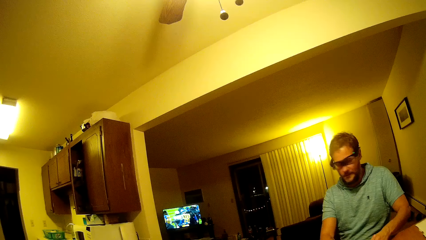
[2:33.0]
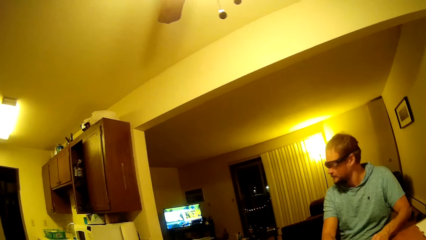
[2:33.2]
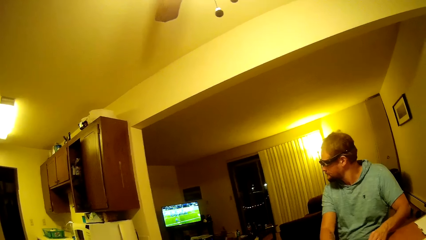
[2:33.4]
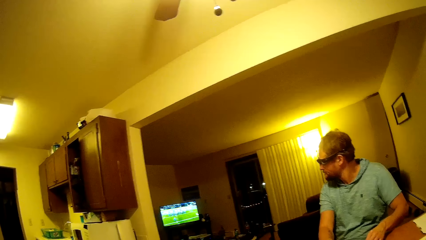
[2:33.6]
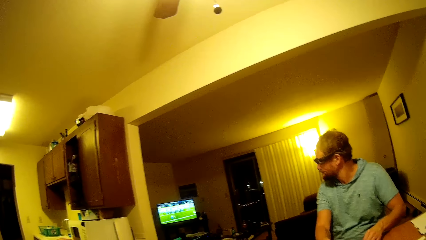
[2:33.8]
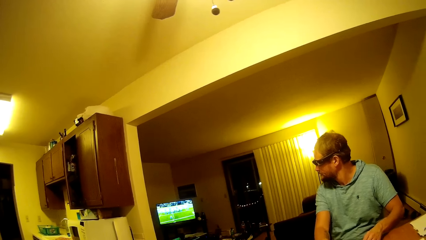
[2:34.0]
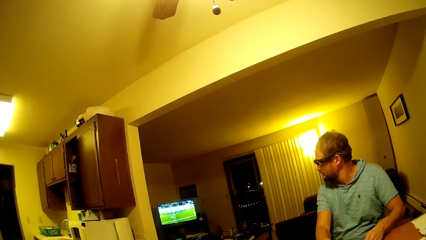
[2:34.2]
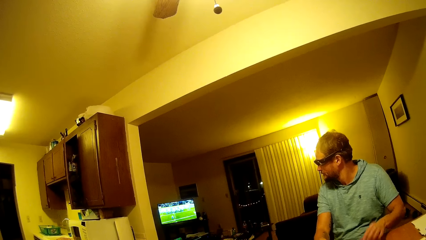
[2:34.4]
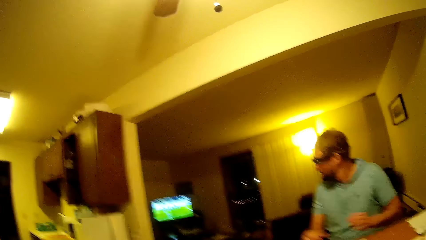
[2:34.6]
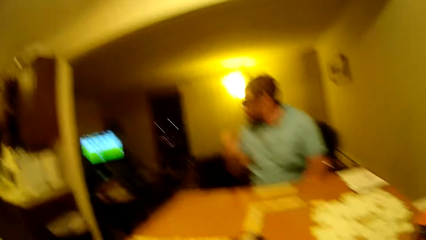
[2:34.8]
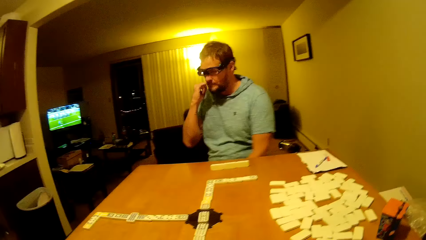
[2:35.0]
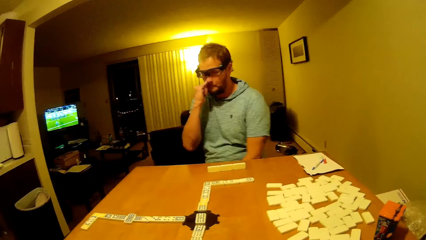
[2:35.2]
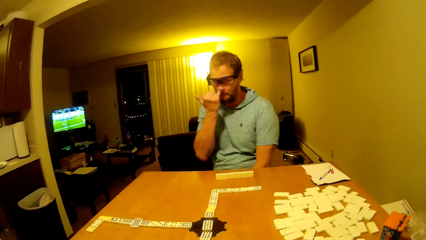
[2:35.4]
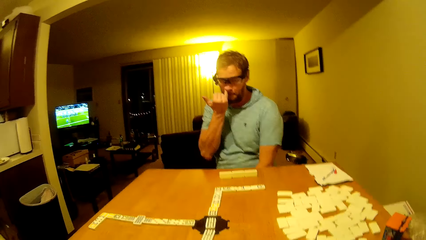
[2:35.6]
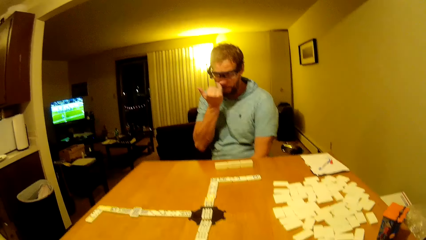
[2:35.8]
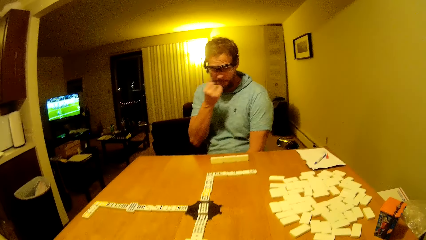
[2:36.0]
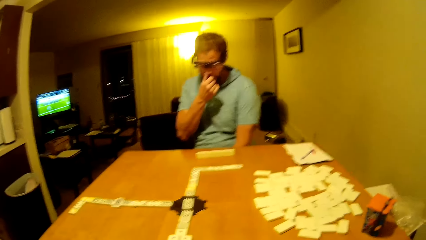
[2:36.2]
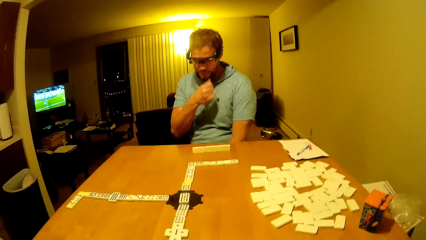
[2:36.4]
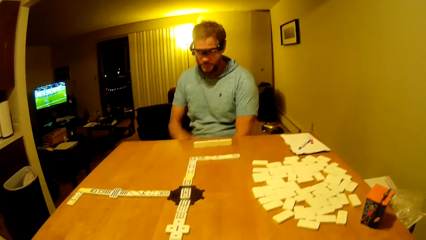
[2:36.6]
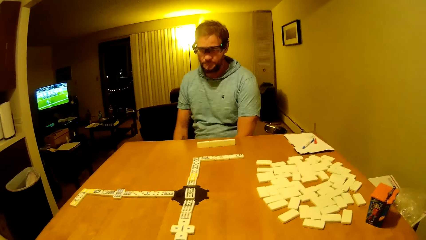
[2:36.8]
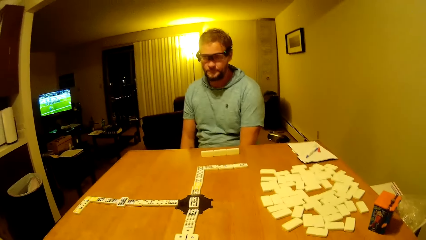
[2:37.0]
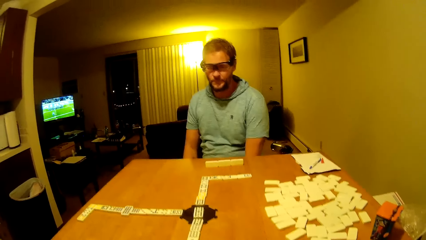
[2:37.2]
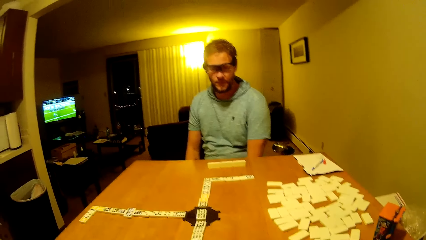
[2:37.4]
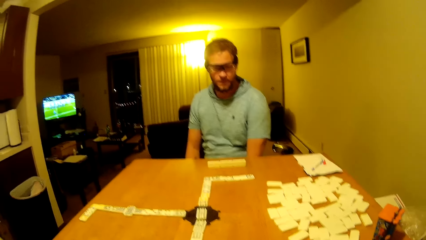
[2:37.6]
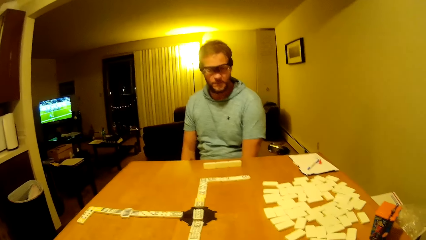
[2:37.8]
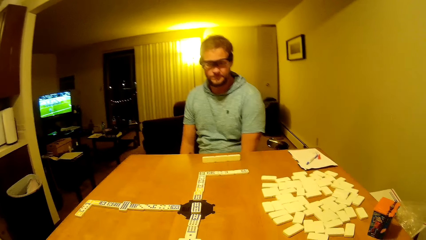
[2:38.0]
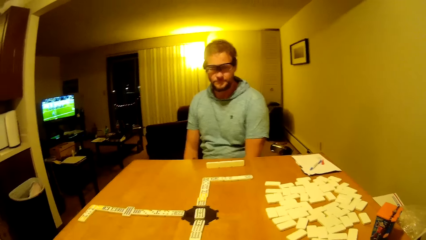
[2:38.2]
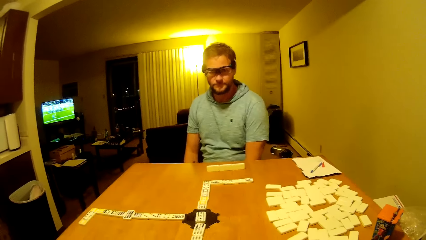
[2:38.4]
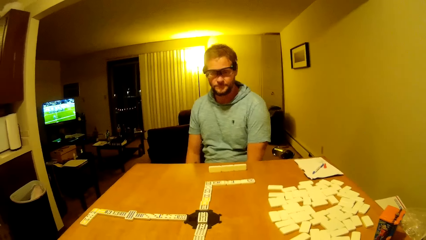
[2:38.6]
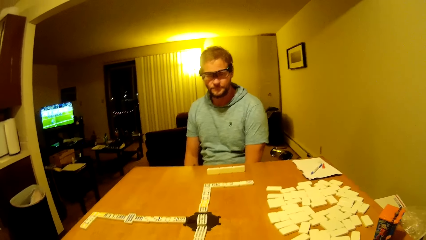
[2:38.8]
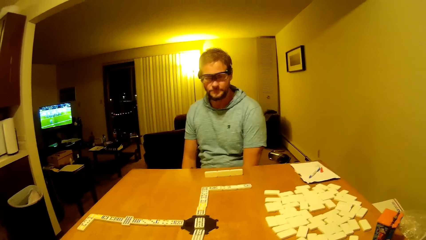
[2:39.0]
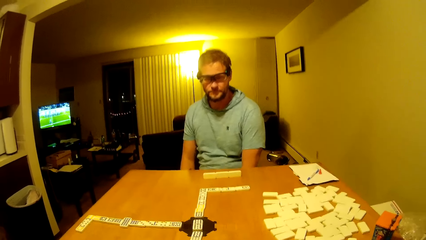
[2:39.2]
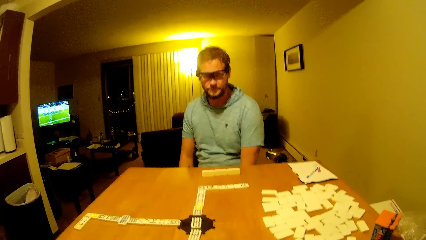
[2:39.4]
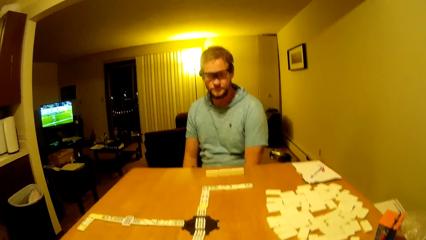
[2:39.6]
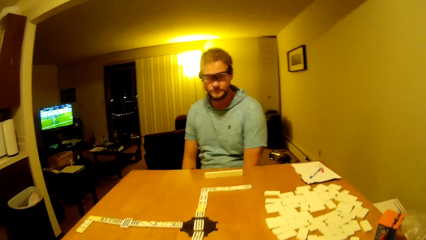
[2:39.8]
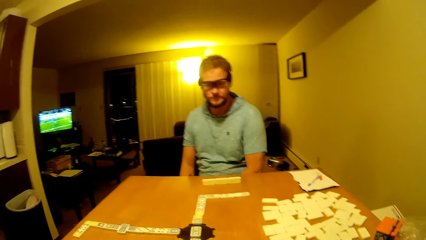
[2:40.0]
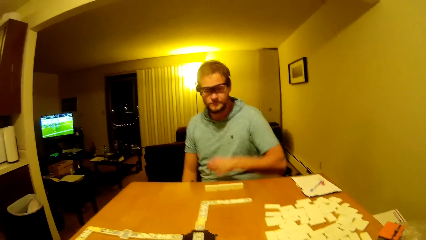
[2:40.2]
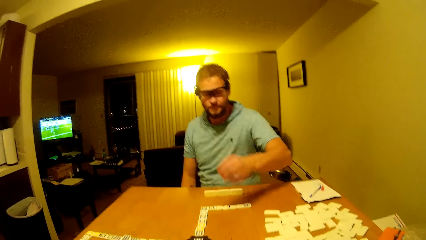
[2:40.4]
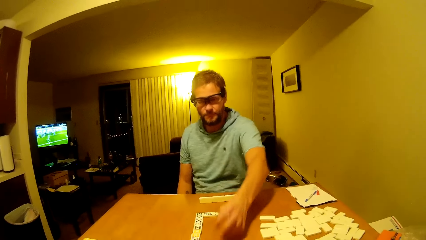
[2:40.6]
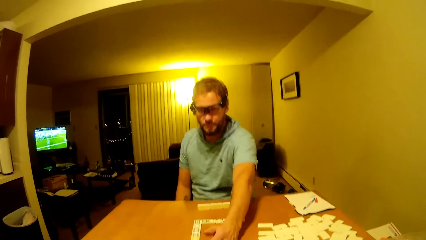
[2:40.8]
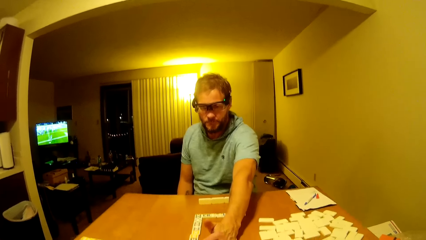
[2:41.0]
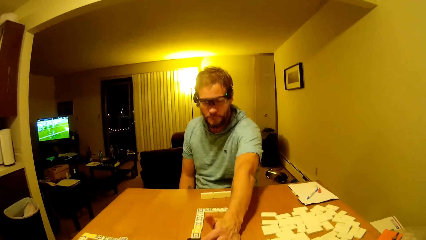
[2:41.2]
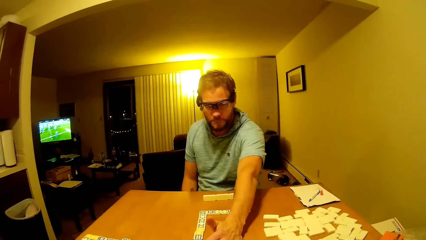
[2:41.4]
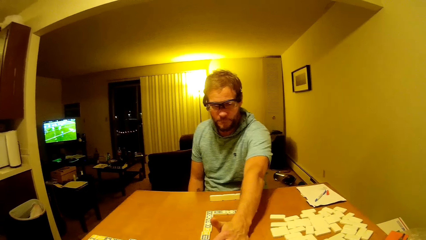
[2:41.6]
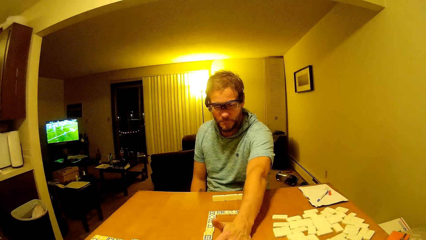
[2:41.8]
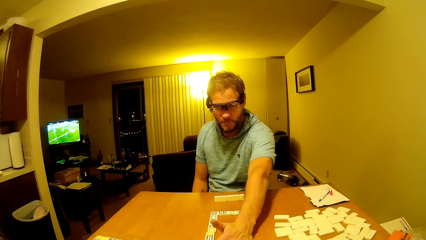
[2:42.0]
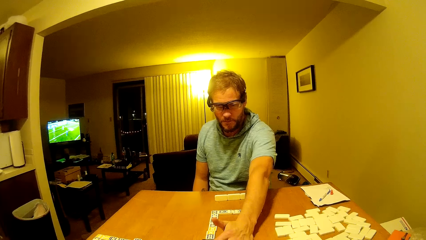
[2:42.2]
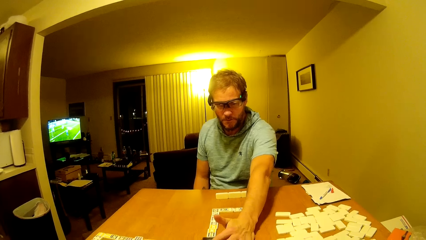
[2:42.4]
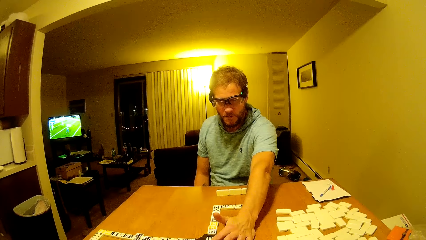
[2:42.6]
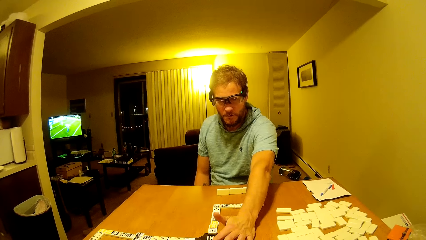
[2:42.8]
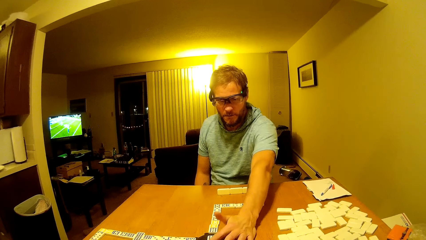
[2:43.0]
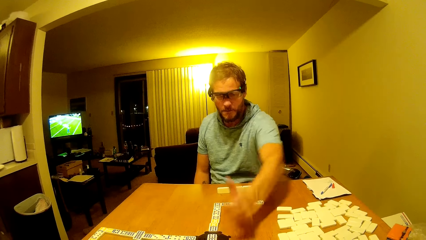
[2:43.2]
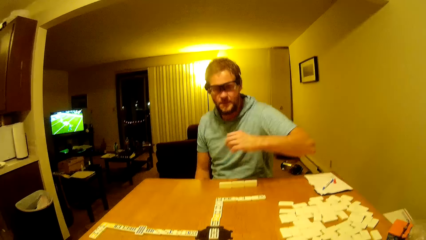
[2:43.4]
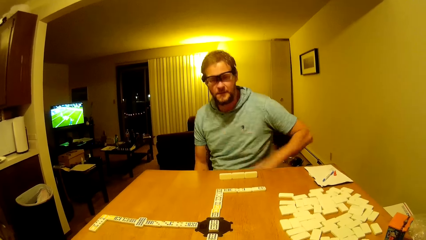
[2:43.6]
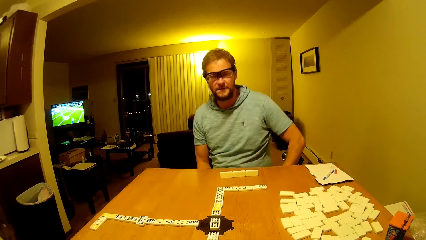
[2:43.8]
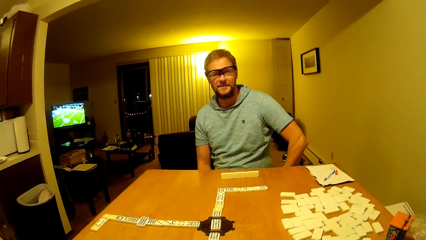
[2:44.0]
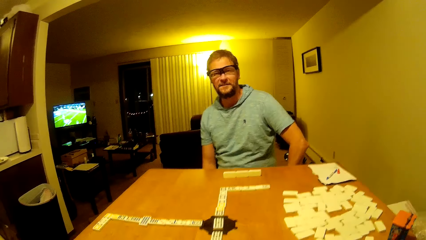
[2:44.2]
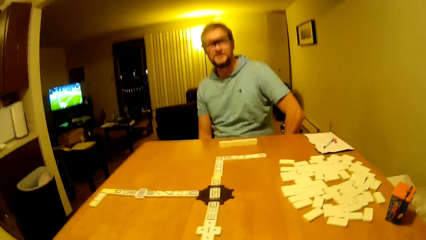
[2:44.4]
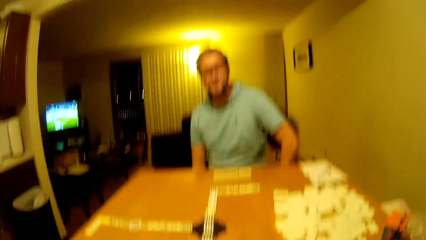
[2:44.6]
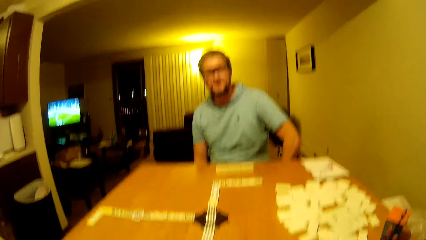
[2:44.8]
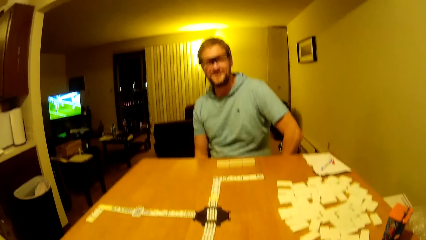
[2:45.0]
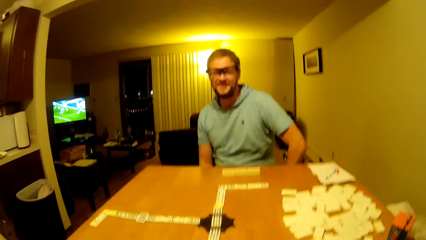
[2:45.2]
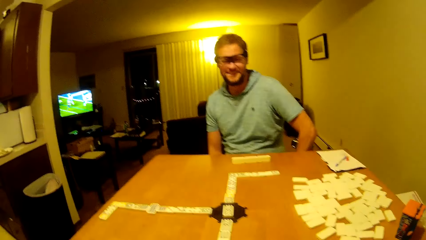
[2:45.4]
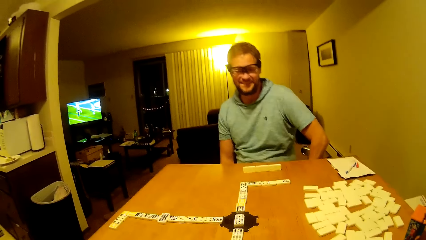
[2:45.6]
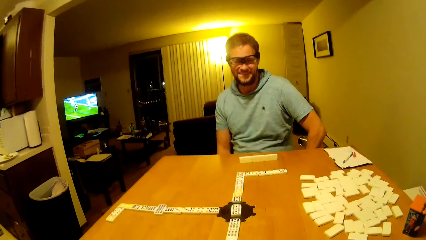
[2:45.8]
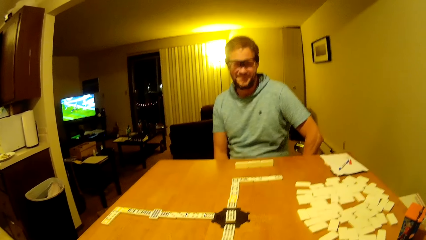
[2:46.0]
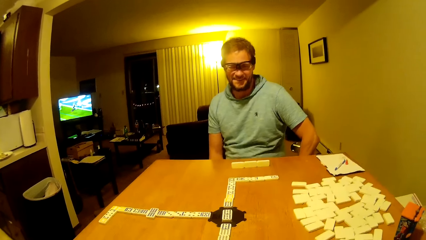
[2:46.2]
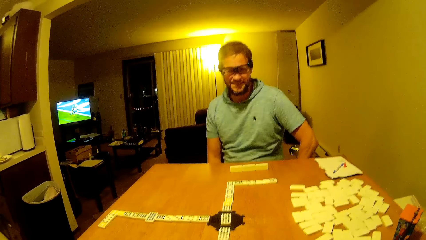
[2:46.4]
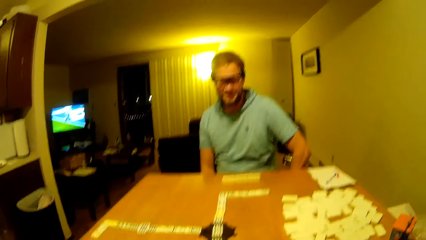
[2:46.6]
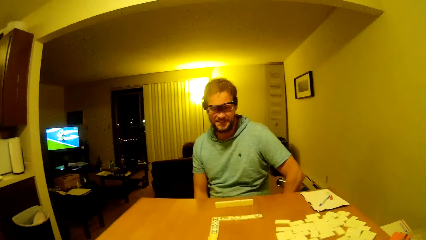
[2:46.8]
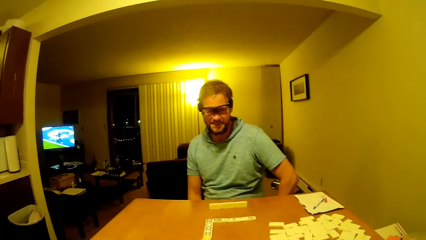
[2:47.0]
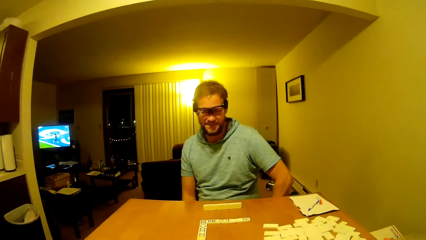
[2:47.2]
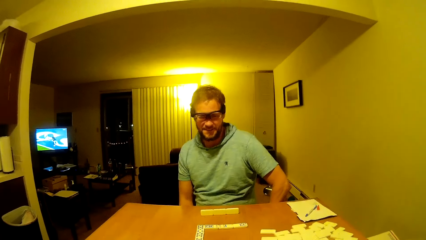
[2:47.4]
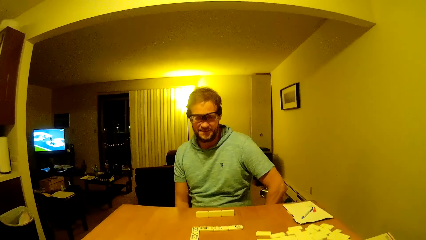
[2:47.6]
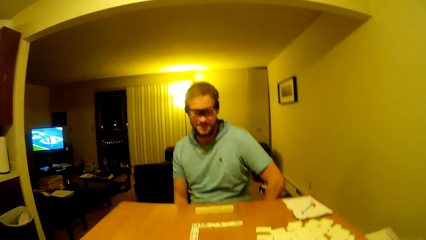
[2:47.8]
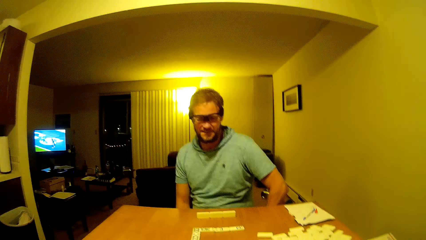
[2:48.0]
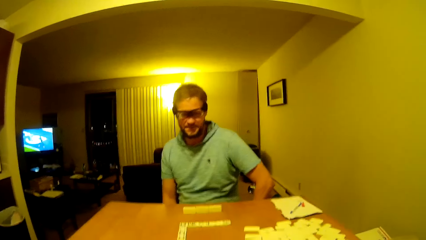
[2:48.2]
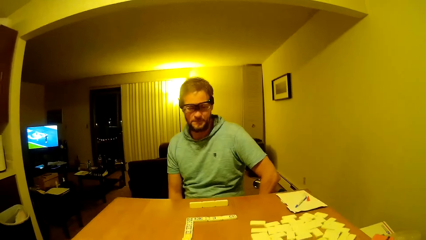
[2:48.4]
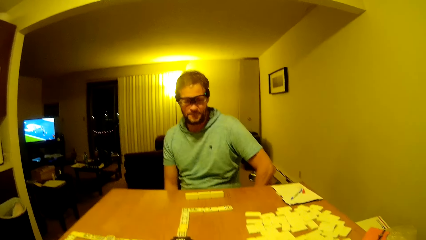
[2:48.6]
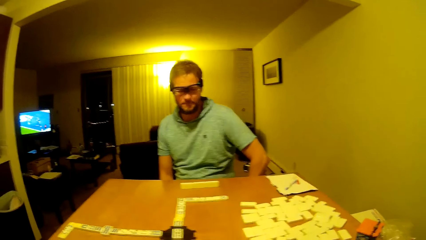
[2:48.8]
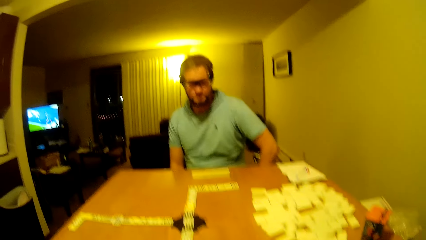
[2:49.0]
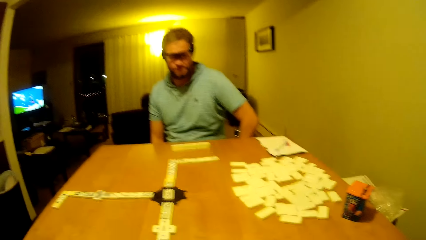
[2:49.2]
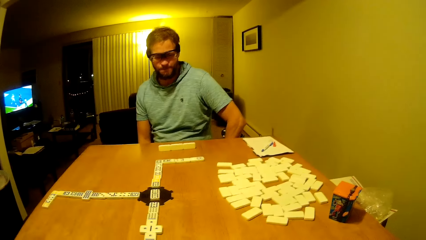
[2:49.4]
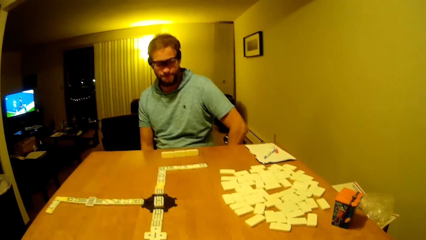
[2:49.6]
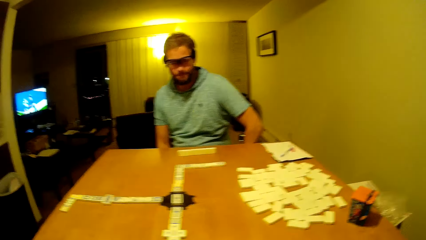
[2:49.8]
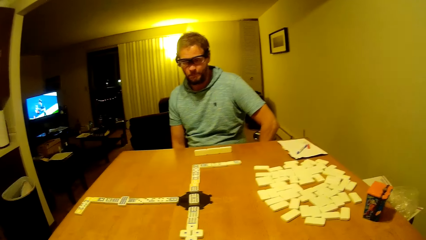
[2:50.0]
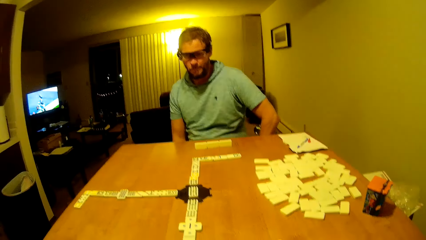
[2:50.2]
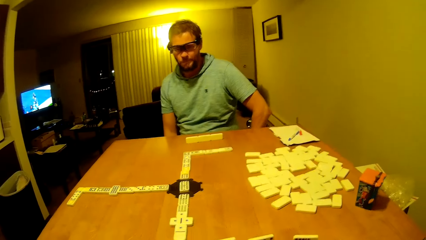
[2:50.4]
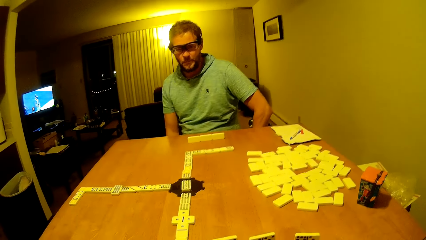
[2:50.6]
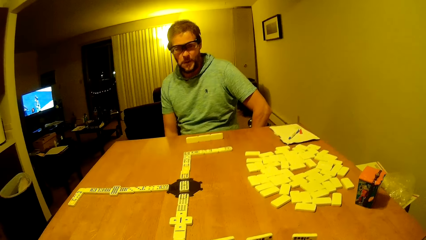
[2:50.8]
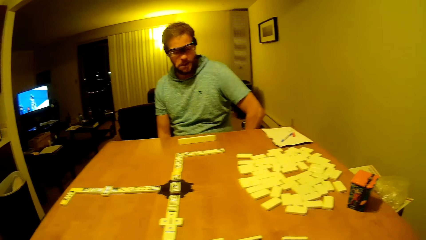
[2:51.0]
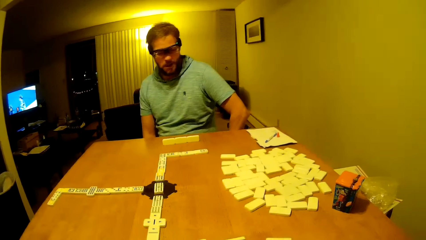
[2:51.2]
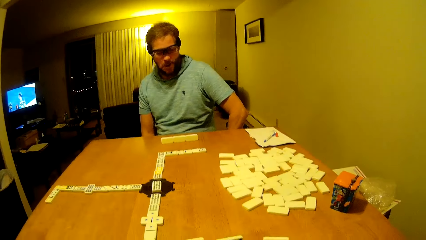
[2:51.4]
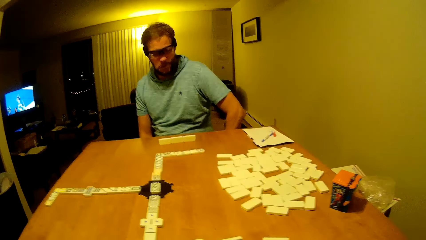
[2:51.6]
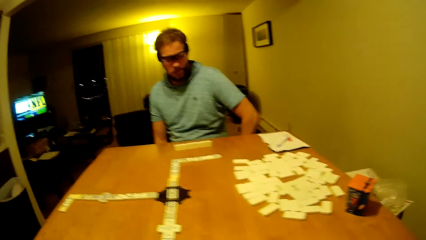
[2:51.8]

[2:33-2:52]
A man watches the television. The man inserts the finger in the nose. The man puts the hand down. The man touches the pai gow tile on the table. The man puts the hand down.
